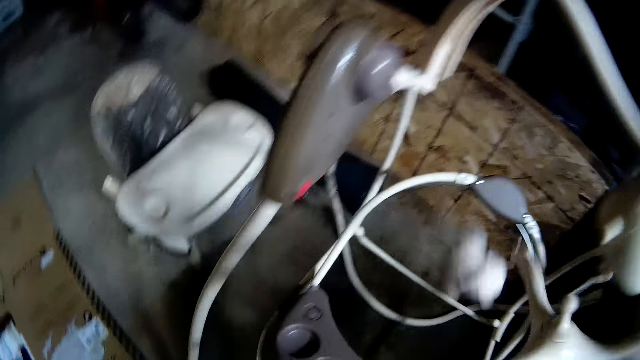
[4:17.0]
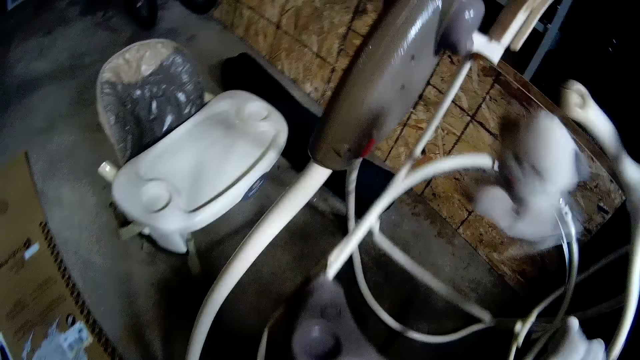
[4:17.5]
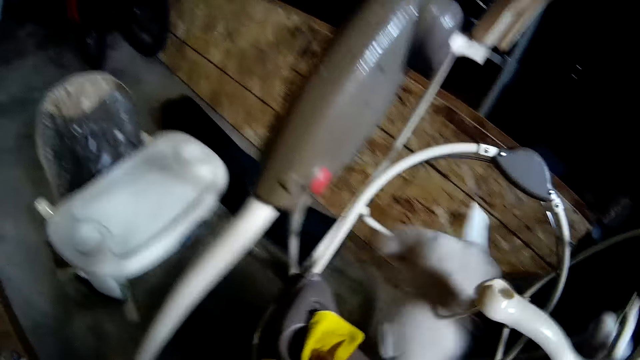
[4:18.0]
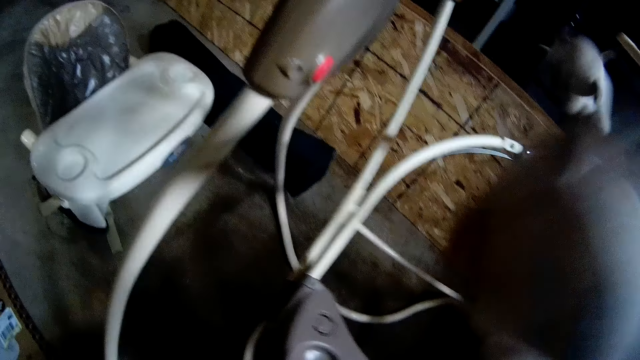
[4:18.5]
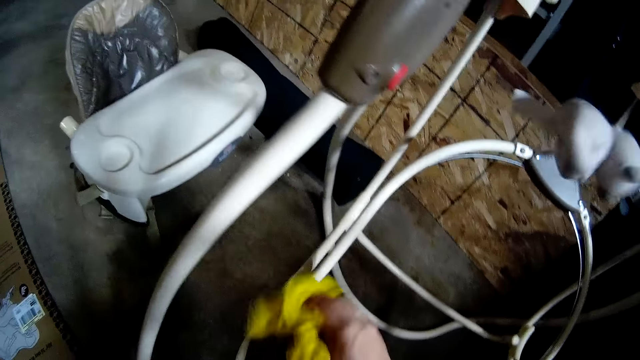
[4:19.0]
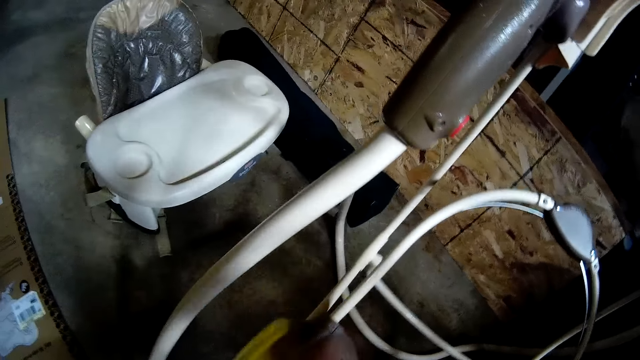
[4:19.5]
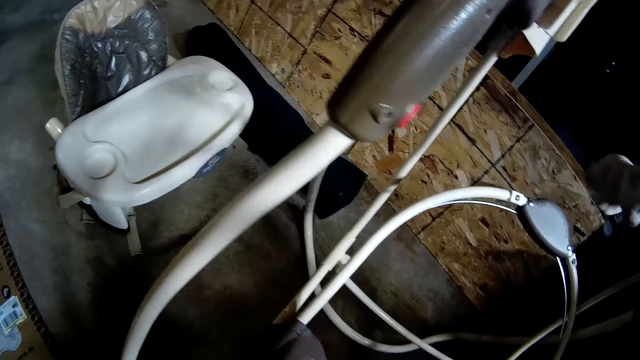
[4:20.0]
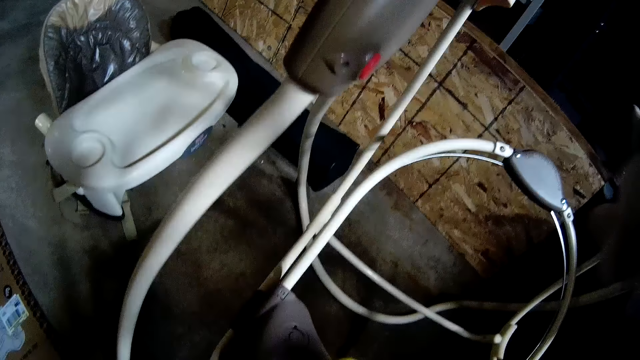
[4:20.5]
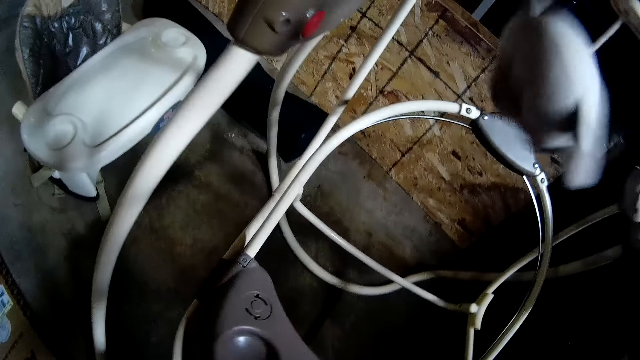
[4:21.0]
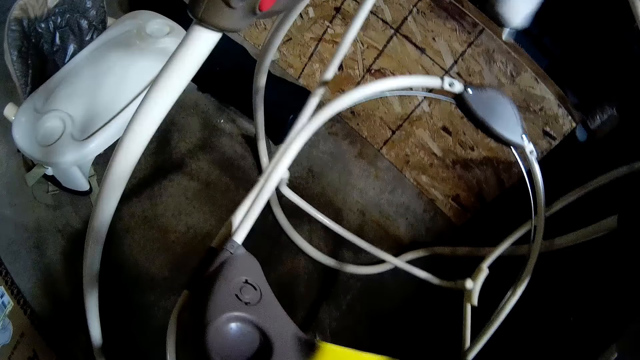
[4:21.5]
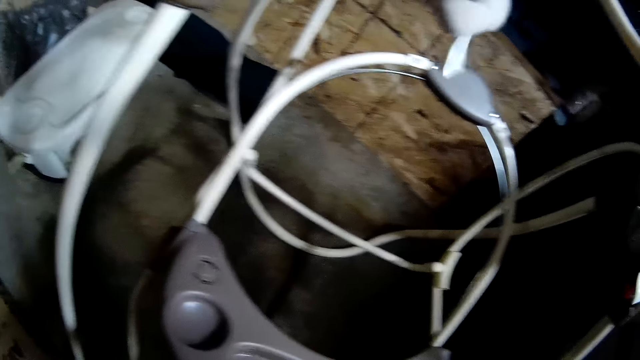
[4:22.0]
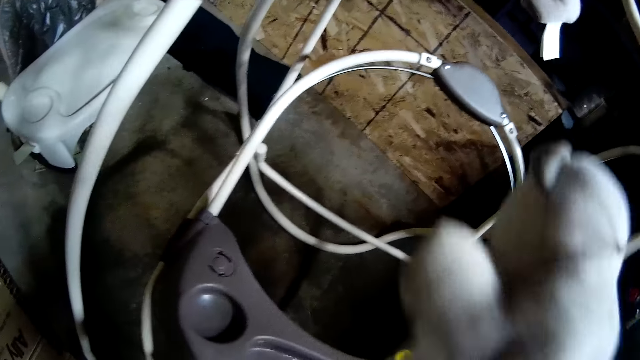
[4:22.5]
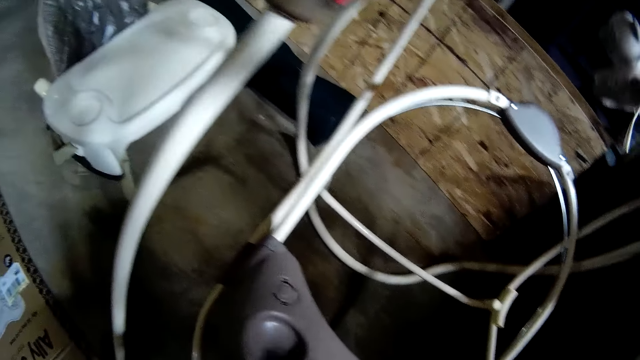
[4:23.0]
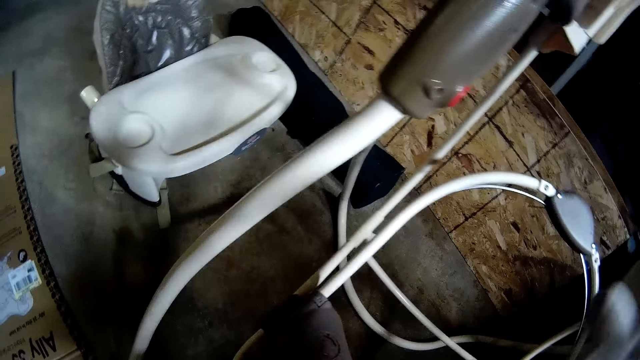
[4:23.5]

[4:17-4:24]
The camera wearer wipes something with a wiping cloth.

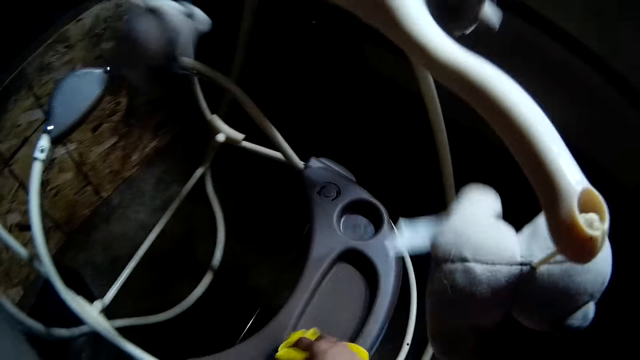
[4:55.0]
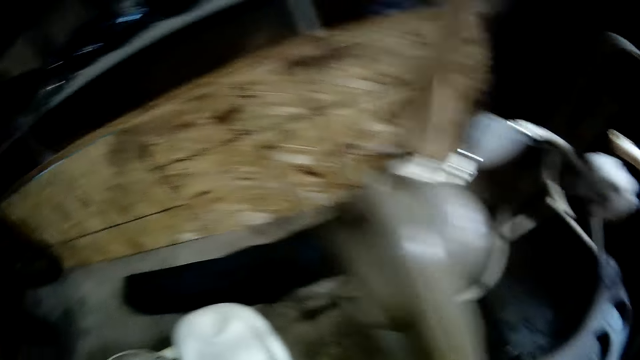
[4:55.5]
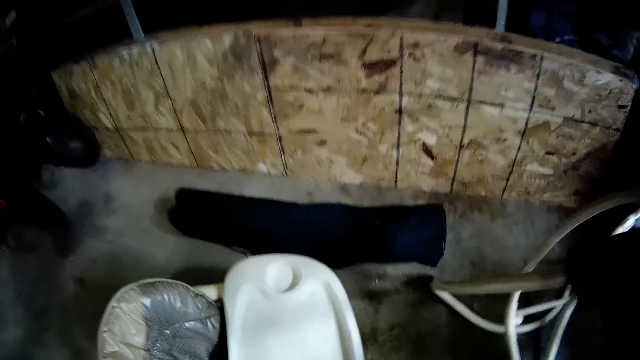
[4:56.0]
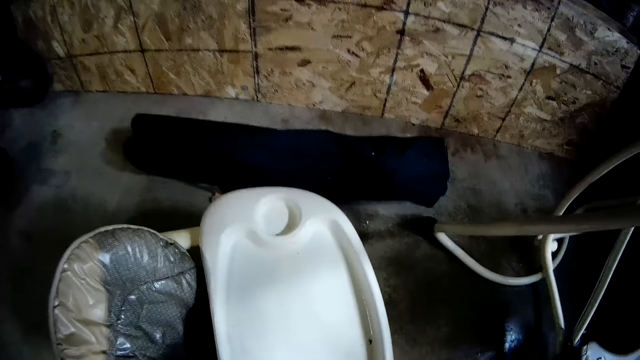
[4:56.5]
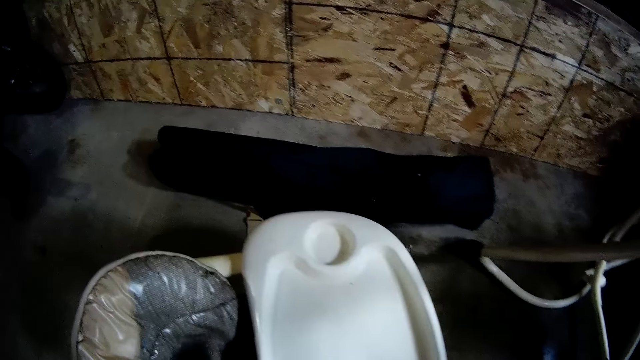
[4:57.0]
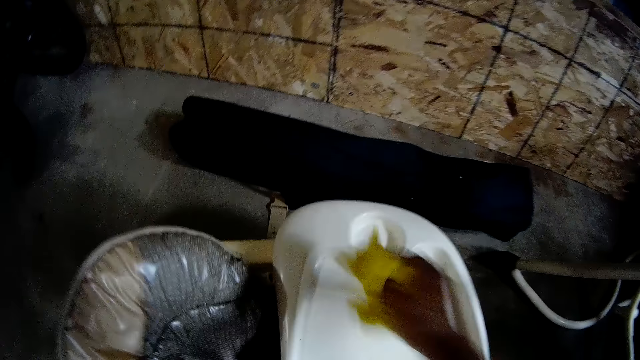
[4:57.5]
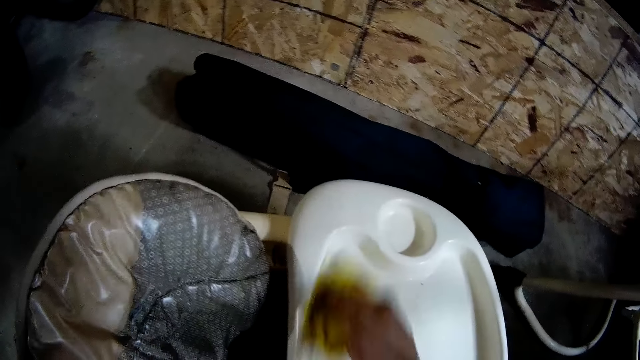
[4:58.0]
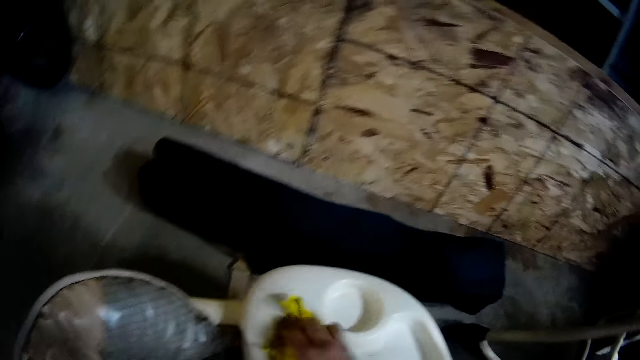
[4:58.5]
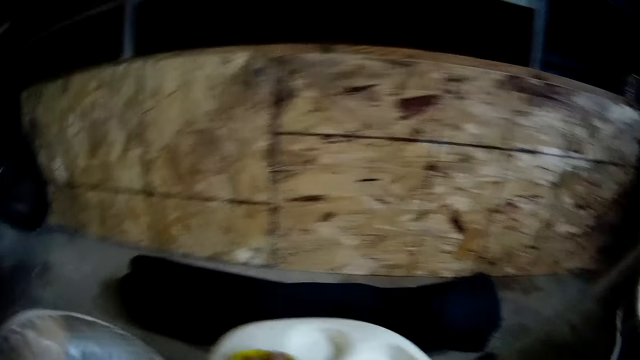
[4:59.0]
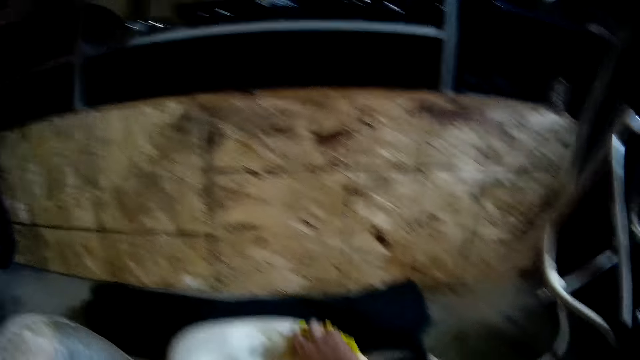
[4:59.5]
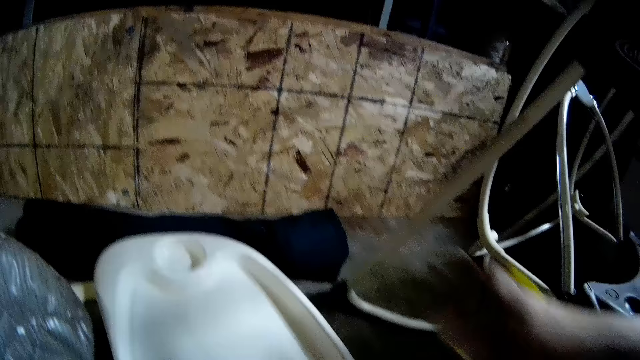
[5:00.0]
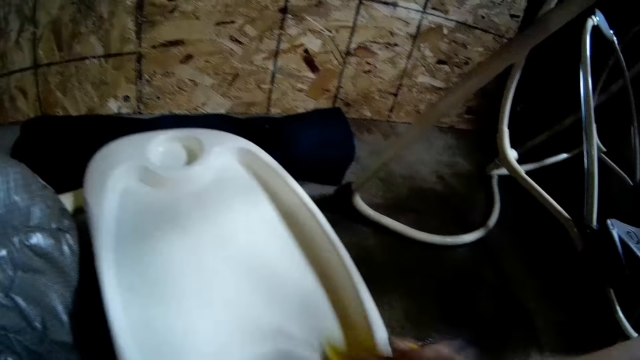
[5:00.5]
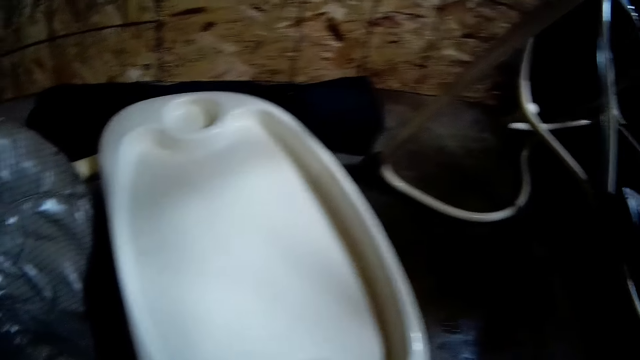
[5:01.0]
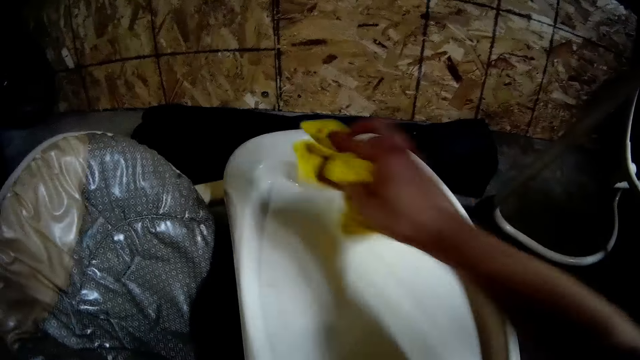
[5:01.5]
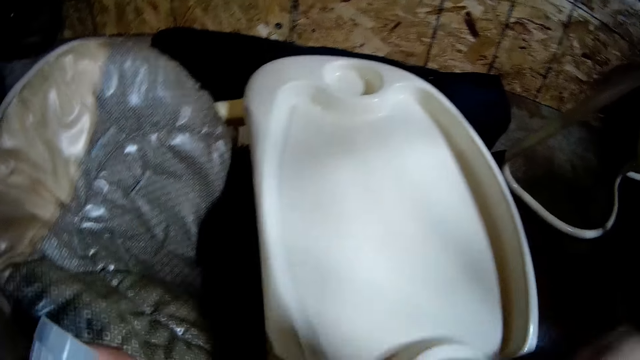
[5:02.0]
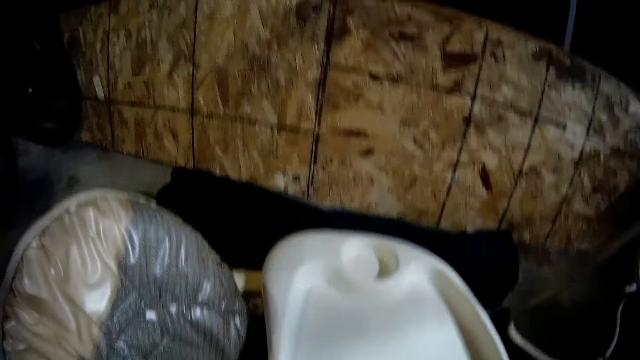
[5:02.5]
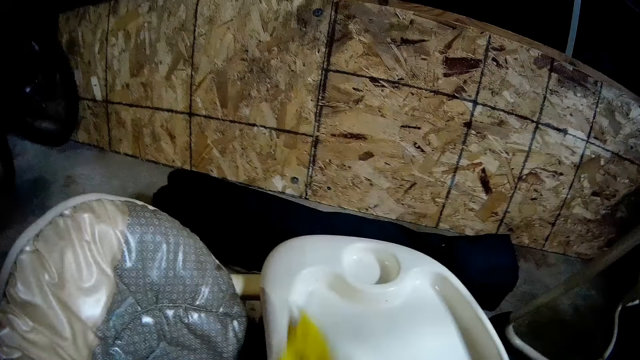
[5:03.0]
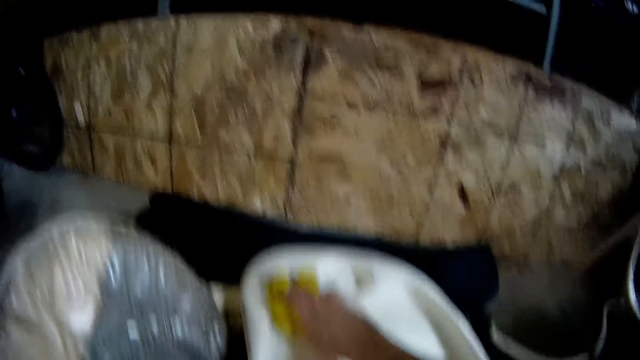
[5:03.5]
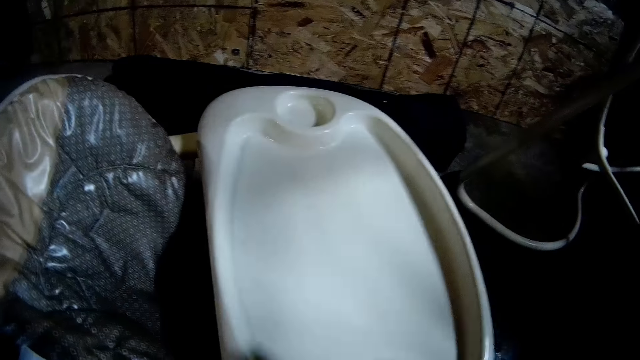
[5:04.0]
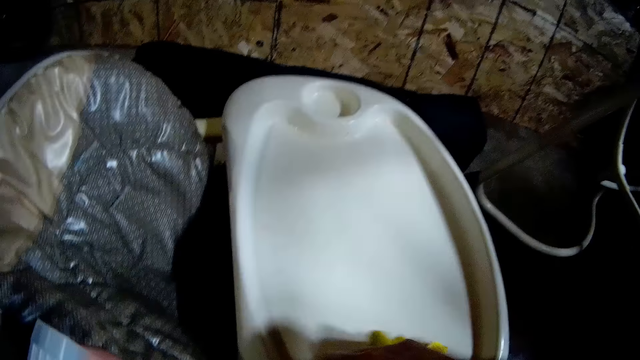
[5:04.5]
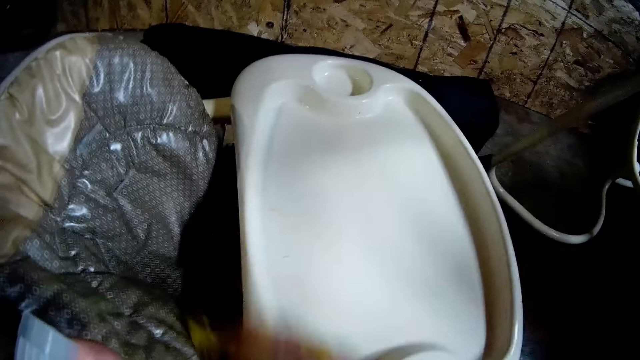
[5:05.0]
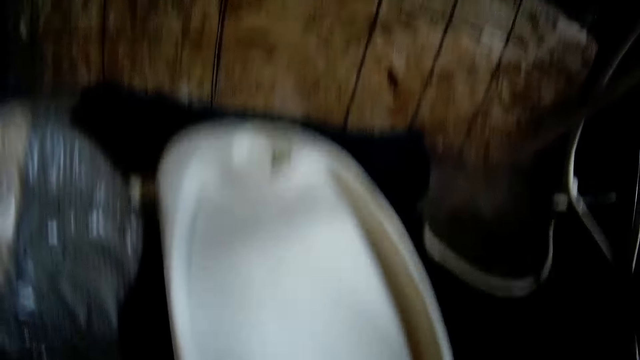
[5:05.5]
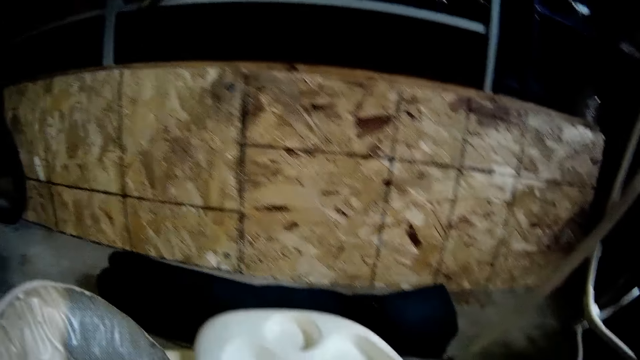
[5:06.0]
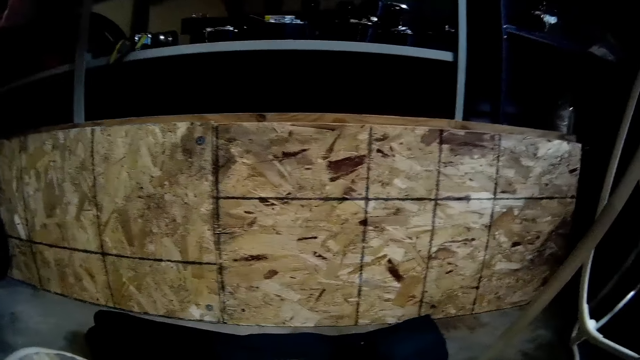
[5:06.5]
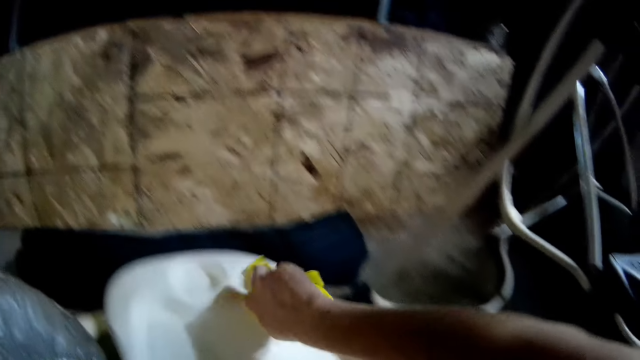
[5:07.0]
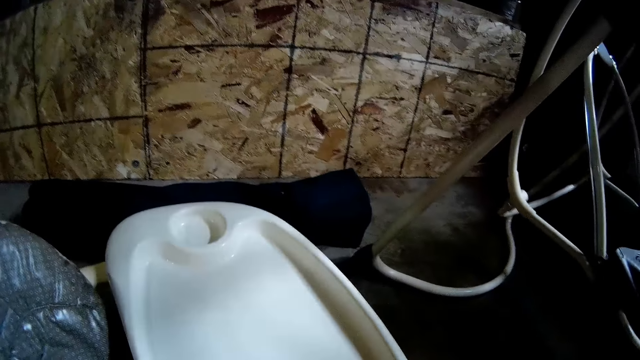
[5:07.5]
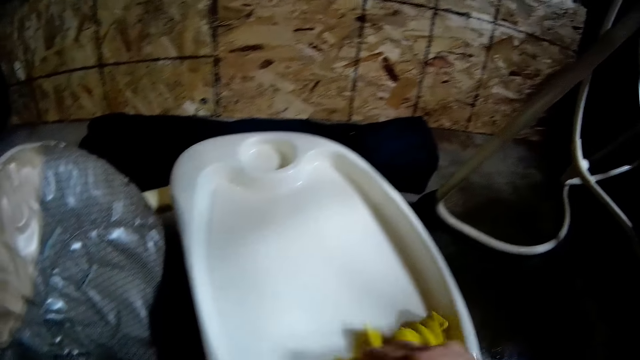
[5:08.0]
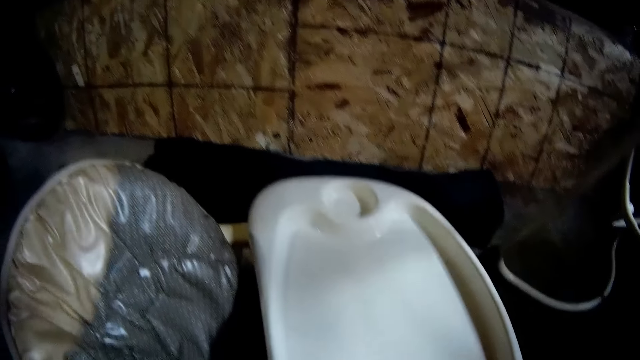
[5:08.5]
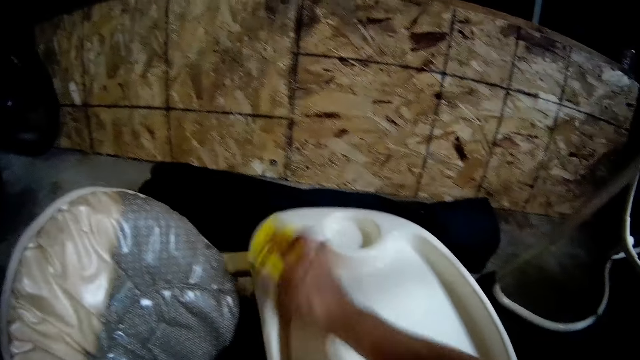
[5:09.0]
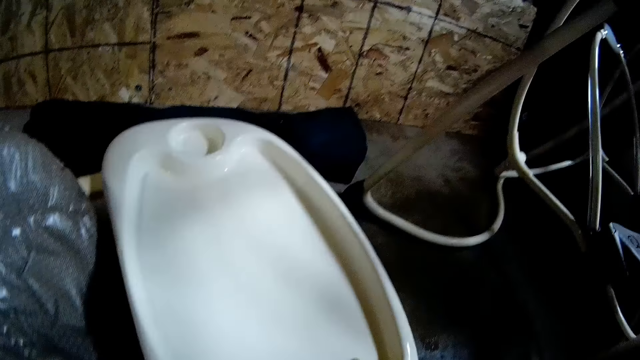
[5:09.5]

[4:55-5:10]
The camera wearer cleans a baby seat with the rag in her right hand.
